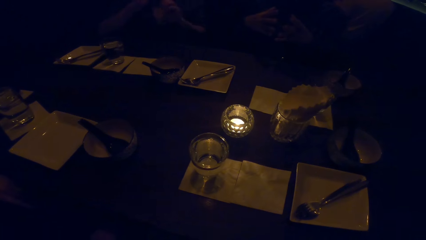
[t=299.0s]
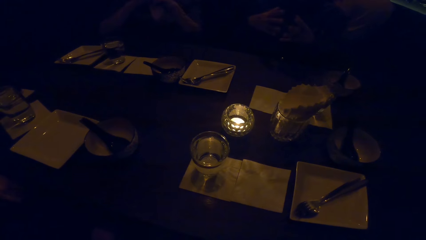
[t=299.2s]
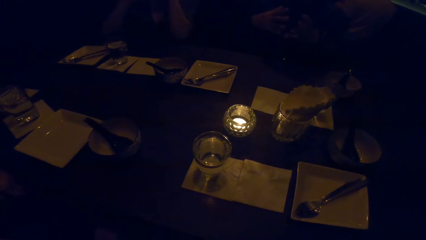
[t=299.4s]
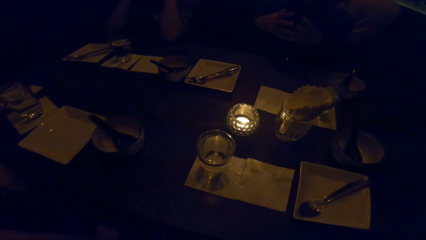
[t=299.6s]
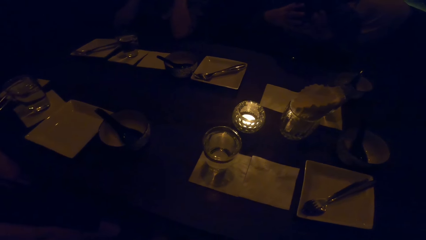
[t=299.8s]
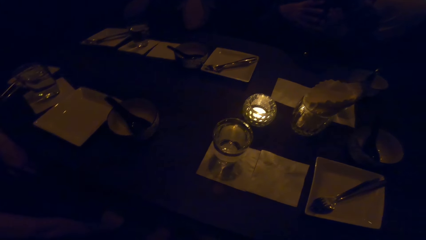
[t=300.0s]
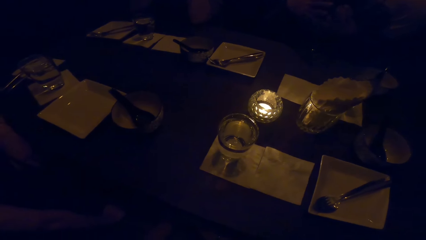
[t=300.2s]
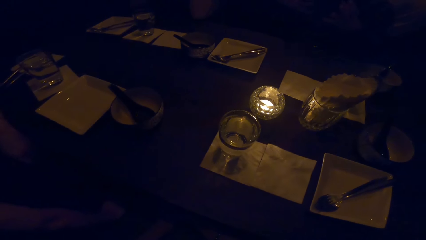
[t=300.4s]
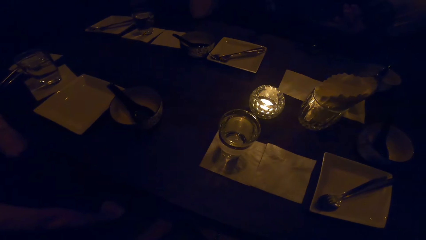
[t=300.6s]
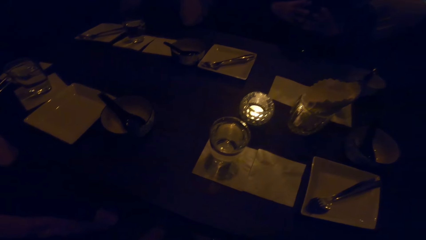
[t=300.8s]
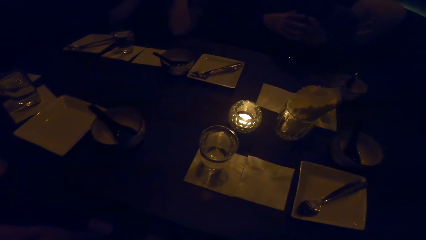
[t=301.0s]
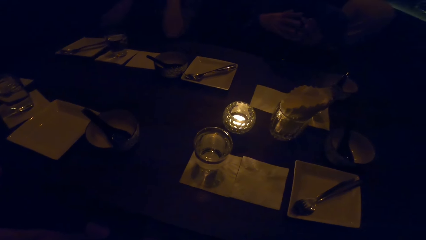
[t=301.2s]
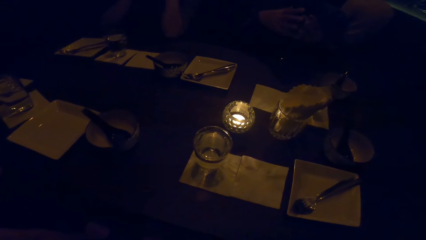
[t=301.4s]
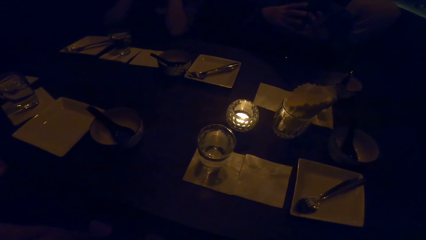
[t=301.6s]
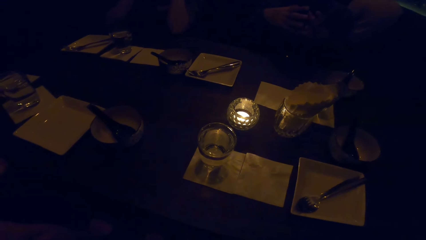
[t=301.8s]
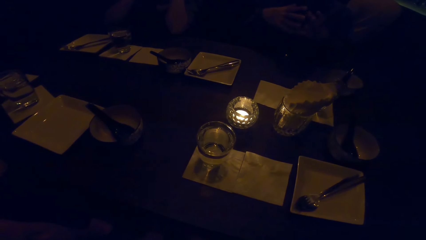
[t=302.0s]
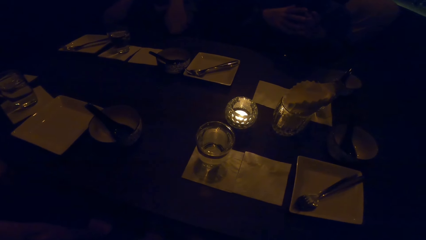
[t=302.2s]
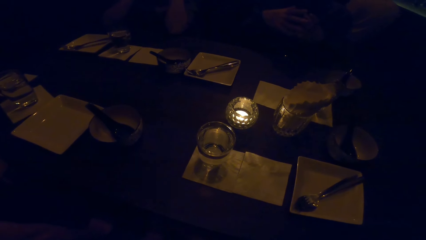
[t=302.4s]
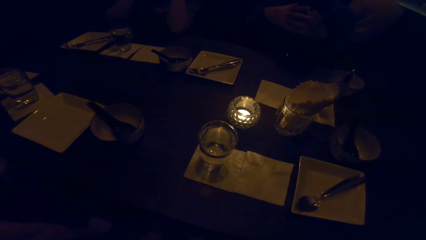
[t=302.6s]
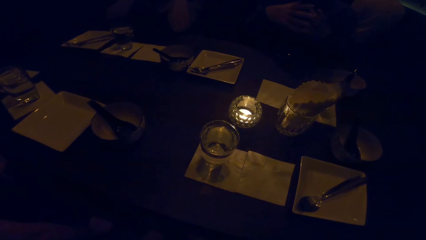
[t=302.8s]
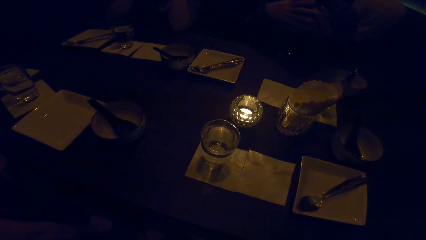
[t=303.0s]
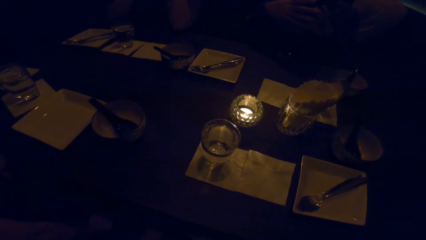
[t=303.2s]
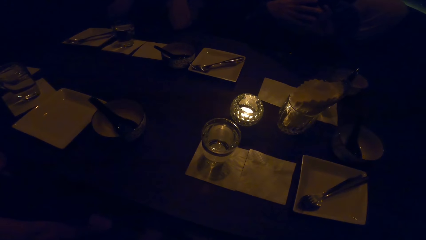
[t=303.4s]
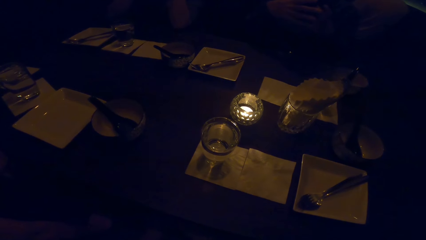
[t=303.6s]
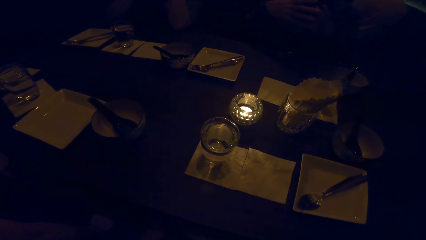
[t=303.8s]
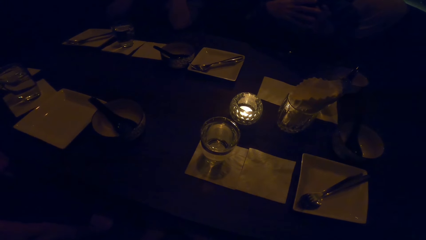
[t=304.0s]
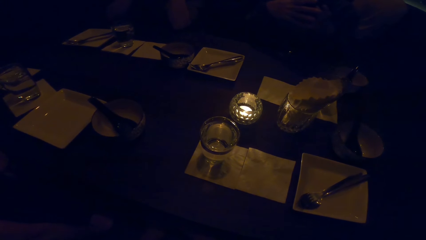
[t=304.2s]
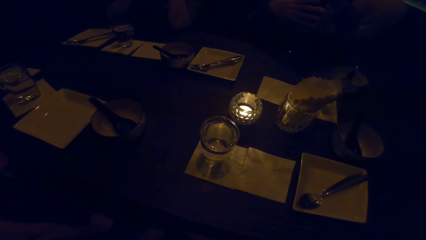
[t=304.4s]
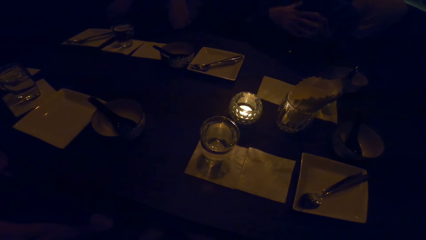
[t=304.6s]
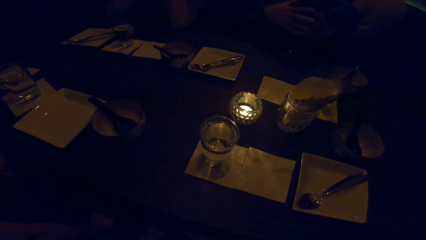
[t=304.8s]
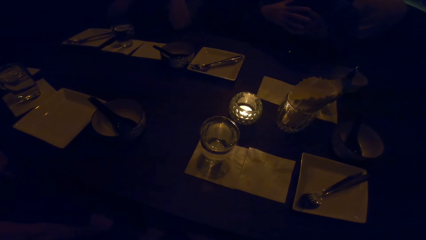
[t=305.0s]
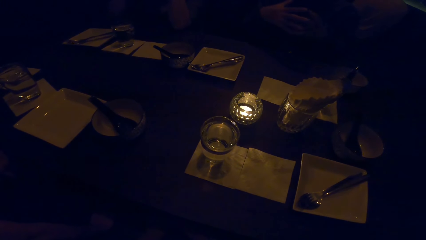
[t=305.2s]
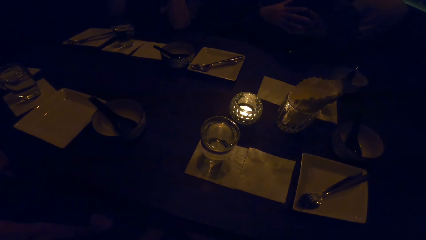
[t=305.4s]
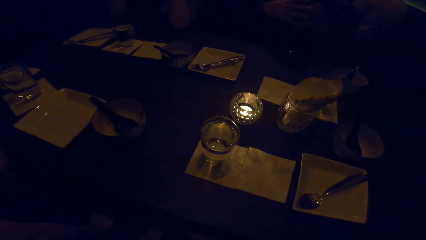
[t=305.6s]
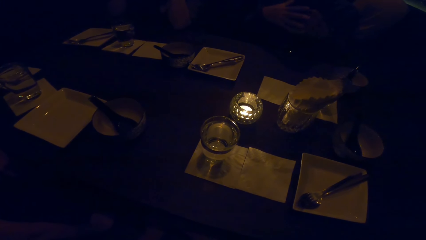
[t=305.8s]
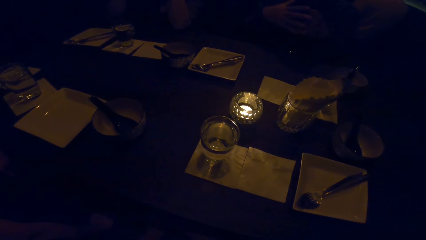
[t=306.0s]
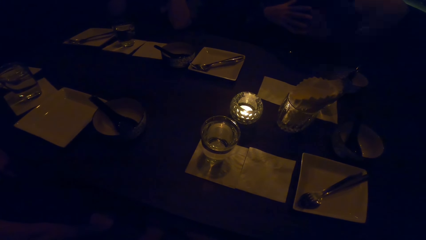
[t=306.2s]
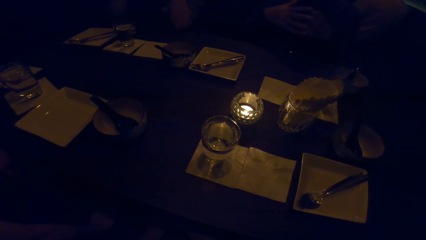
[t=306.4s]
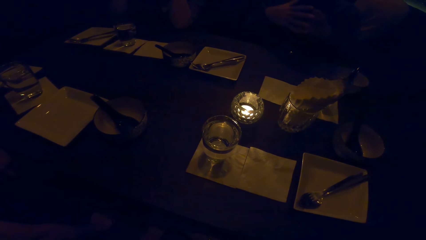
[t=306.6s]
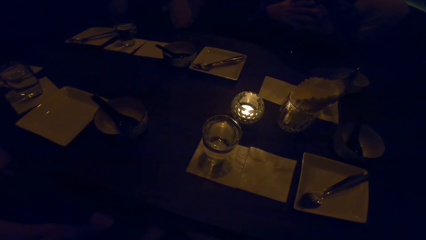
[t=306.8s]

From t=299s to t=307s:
The camera wearer looks around.

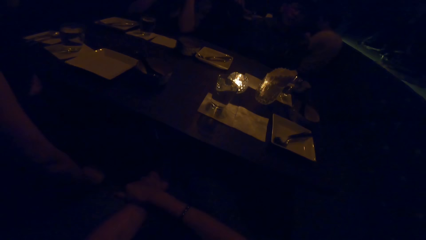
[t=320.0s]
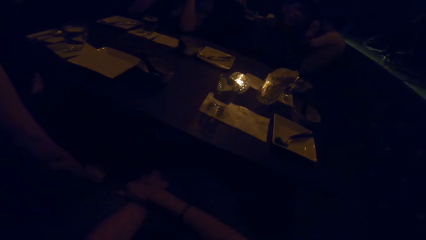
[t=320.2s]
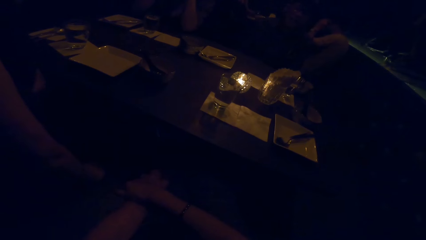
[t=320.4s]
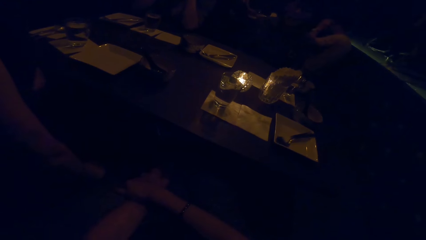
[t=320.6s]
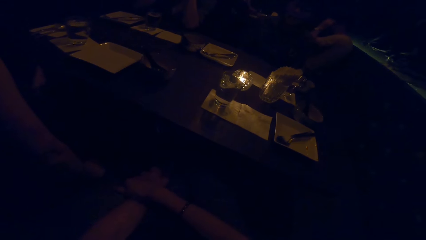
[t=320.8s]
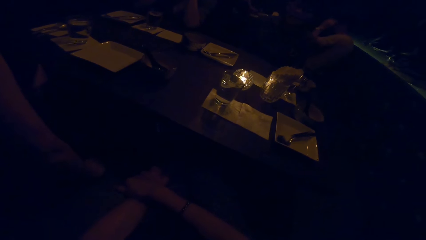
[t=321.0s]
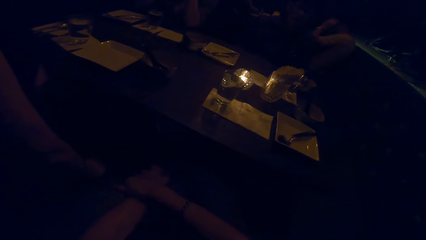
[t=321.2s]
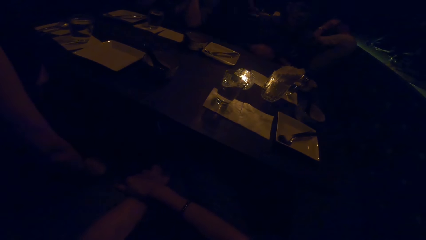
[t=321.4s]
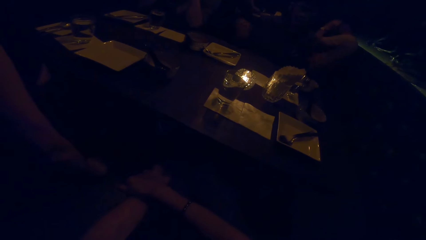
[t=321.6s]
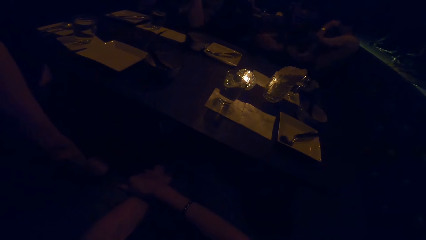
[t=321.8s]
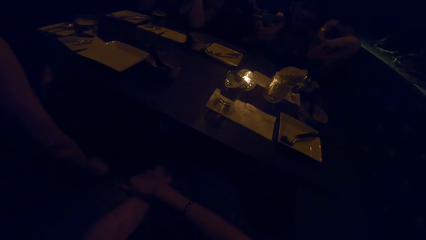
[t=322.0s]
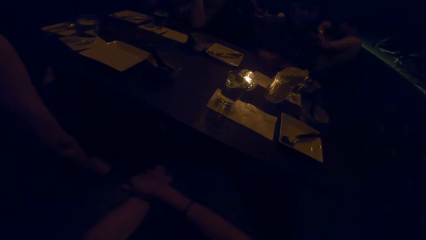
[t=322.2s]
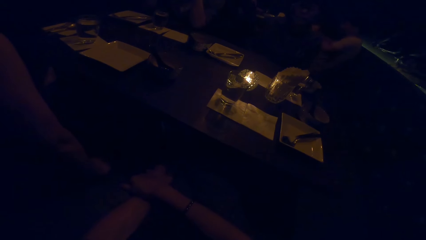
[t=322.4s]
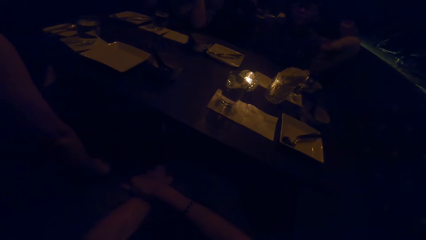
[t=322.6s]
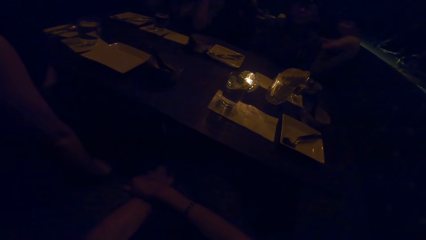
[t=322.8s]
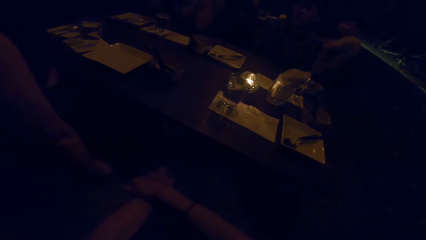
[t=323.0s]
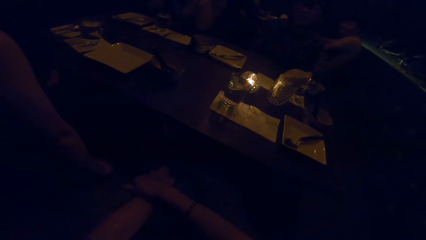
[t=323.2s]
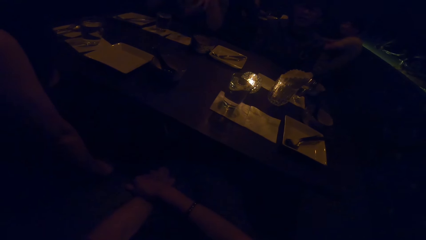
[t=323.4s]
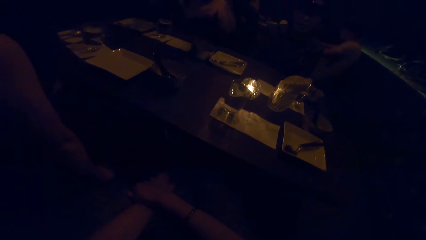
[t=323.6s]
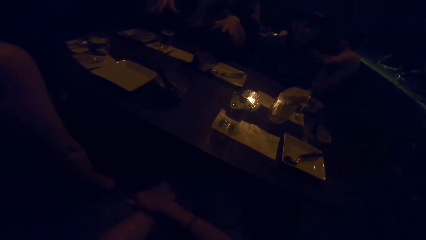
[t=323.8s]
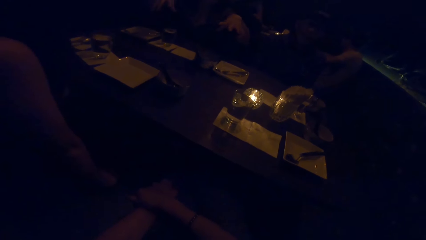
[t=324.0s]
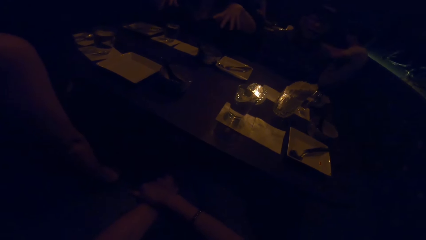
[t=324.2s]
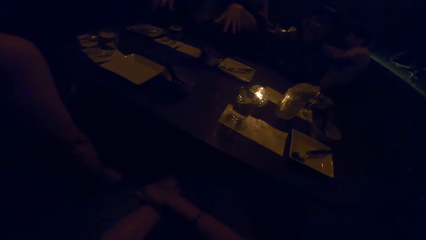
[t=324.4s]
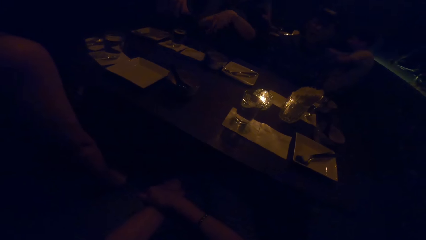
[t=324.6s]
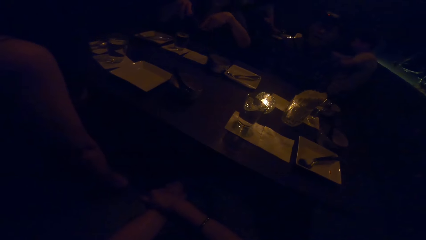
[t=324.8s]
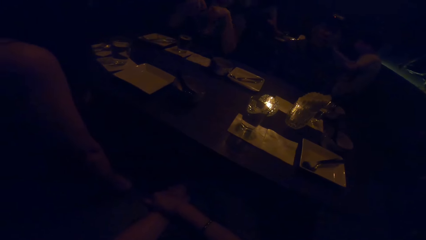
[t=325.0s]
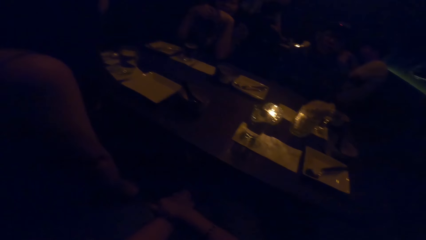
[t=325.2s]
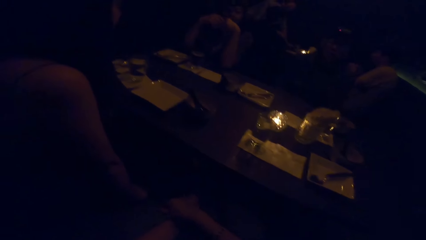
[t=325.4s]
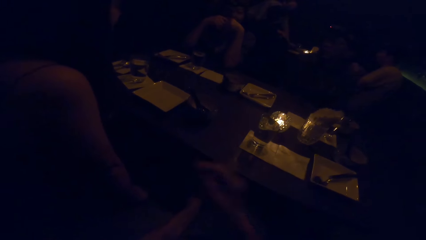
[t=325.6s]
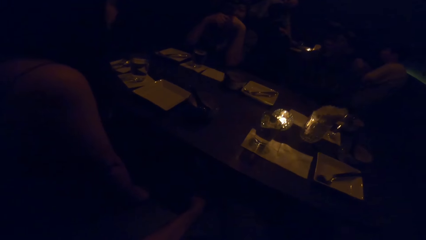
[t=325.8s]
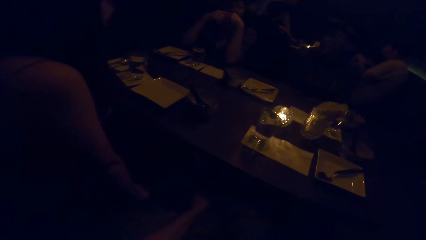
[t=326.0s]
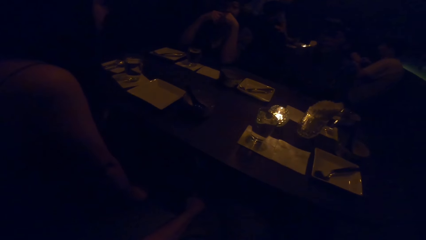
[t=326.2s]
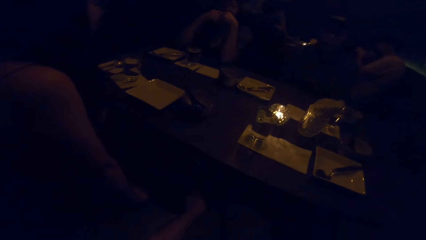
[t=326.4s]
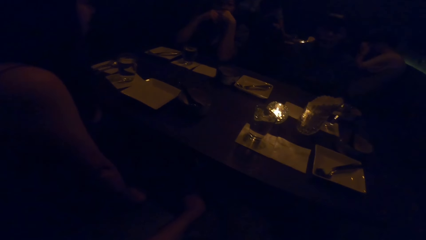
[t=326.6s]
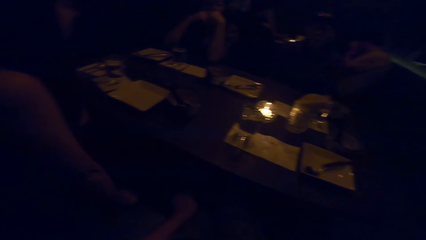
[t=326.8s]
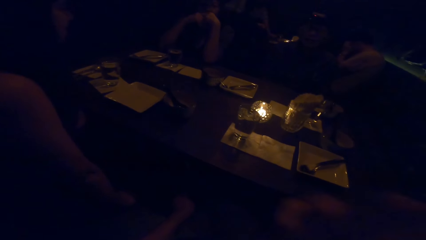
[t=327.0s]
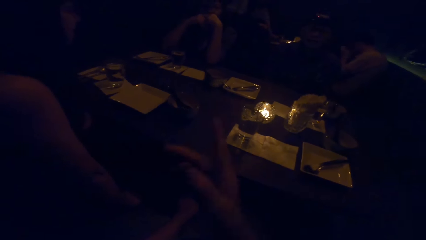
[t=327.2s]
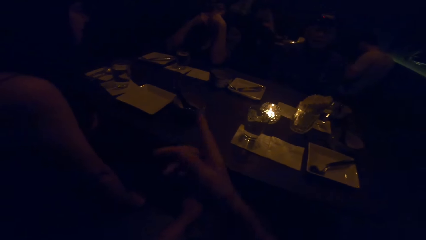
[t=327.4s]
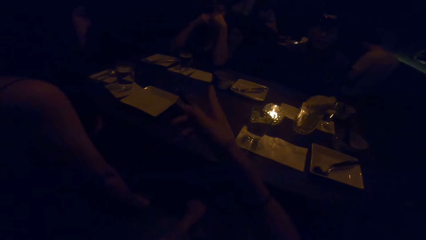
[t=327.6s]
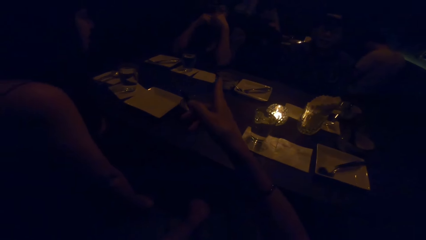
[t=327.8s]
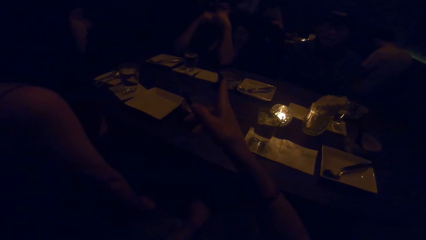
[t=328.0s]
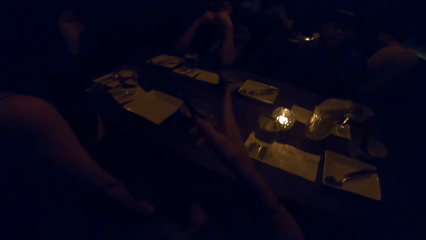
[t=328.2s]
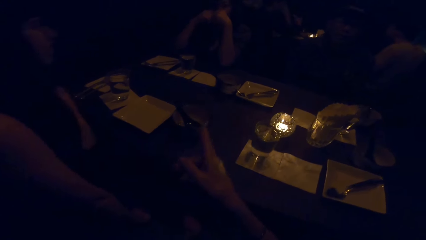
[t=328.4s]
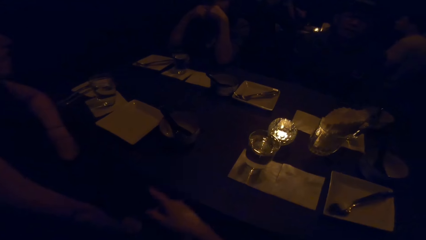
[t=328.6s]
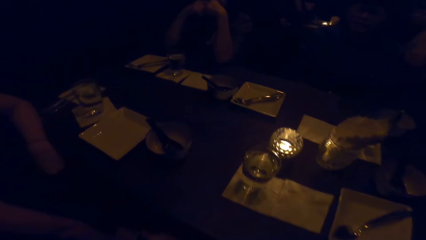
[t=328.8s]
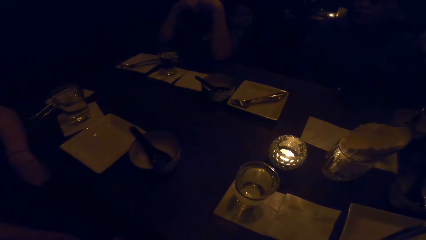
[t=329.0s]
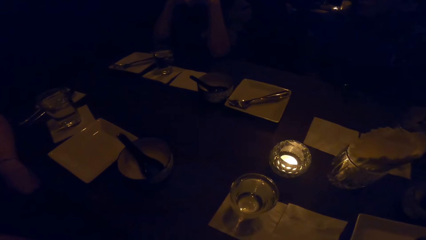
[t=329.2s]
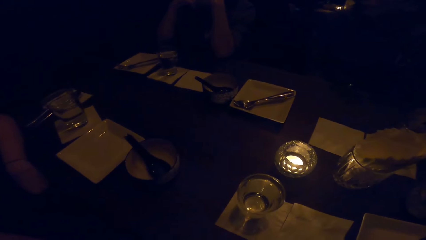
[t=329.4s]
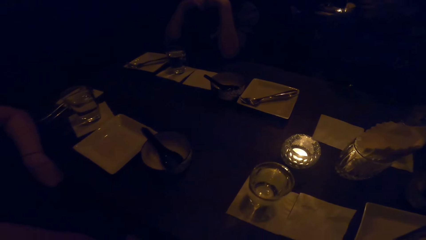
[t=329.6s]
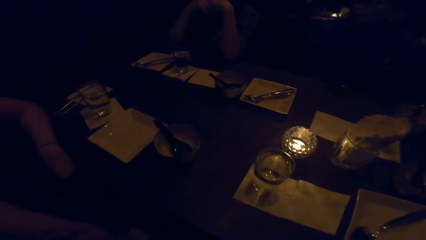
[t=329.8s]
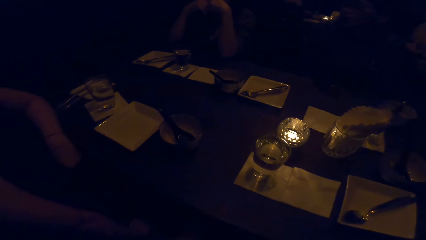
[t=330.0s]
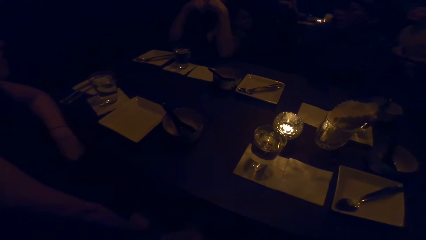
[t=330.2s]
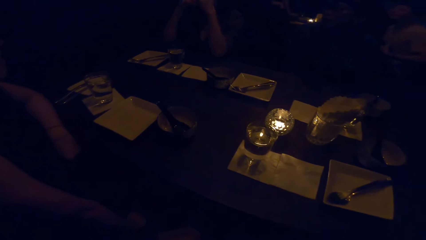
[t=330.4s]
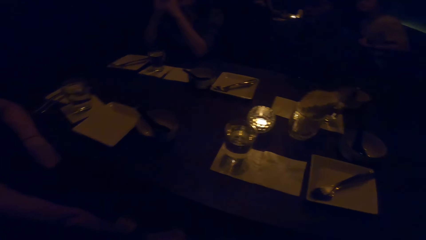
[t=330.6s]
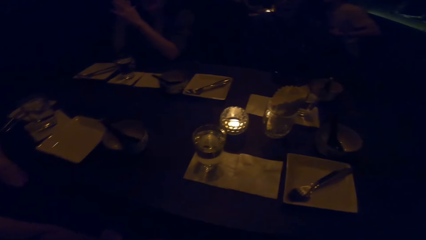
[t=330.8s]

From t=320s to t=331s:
A man swings hands. A woman swings hands. The camera wearer points a finger ahead.
